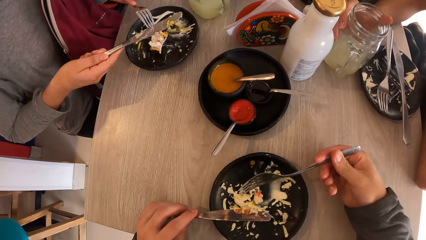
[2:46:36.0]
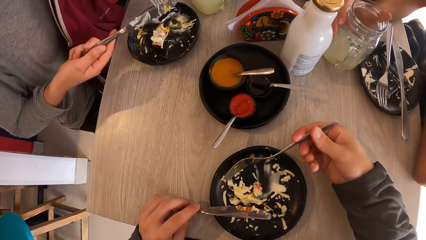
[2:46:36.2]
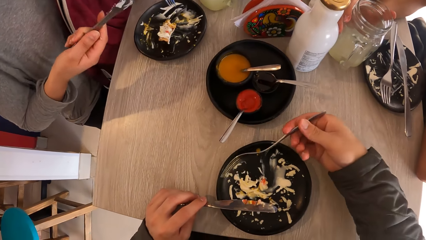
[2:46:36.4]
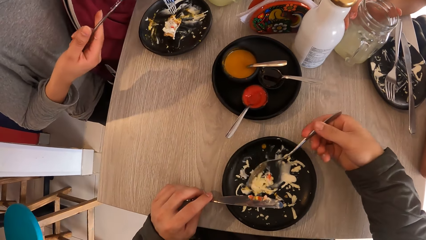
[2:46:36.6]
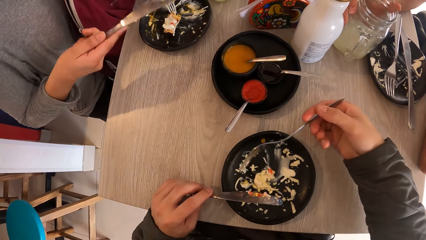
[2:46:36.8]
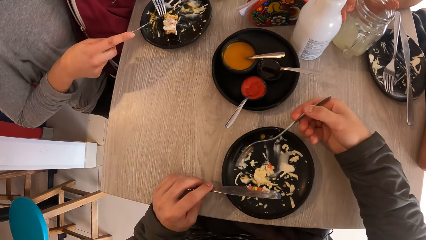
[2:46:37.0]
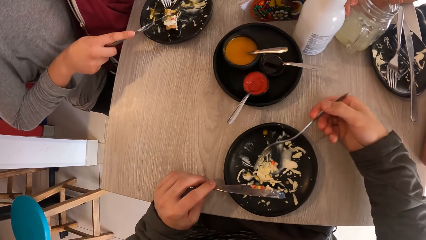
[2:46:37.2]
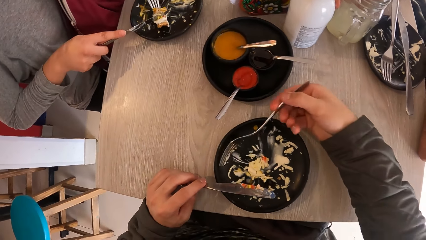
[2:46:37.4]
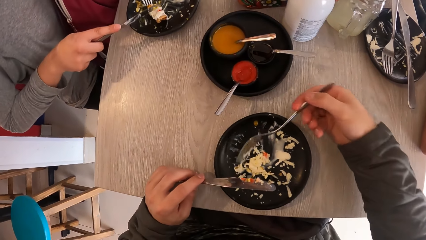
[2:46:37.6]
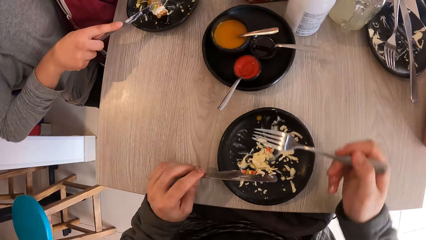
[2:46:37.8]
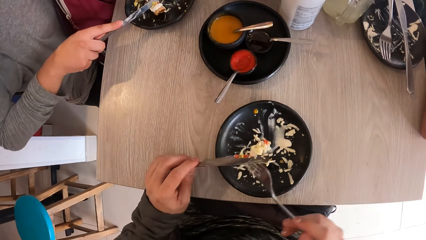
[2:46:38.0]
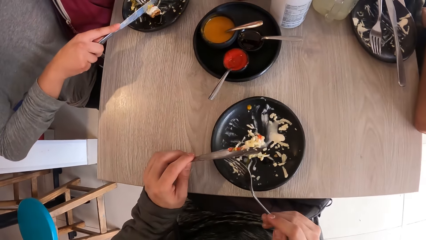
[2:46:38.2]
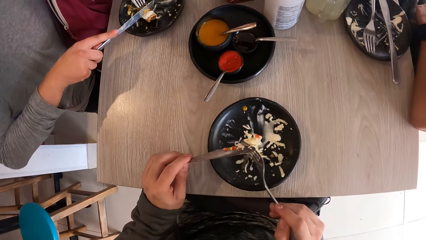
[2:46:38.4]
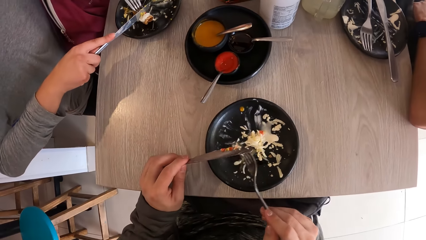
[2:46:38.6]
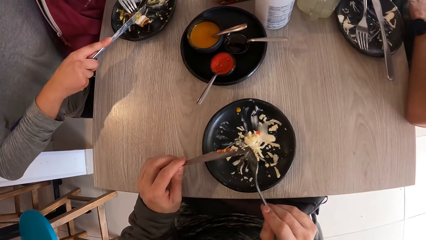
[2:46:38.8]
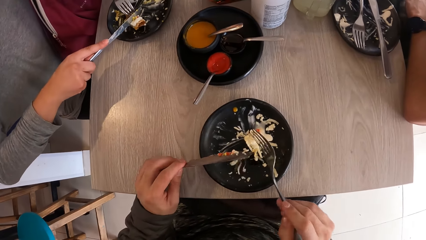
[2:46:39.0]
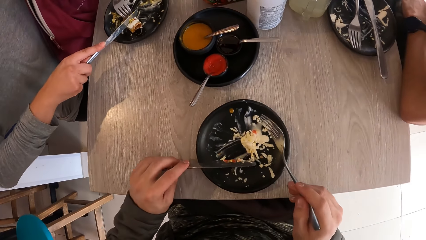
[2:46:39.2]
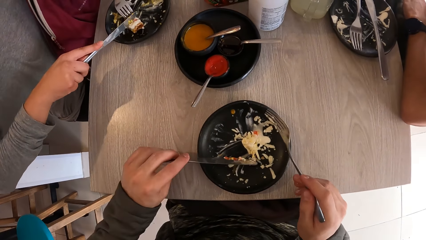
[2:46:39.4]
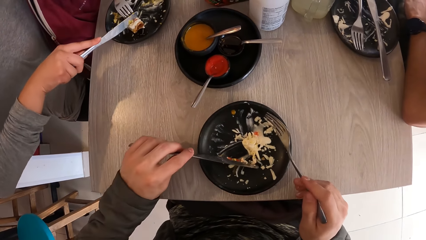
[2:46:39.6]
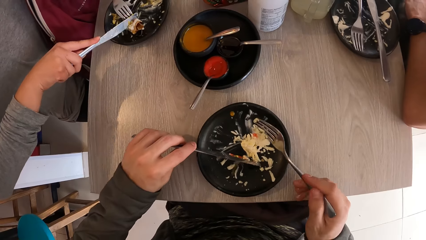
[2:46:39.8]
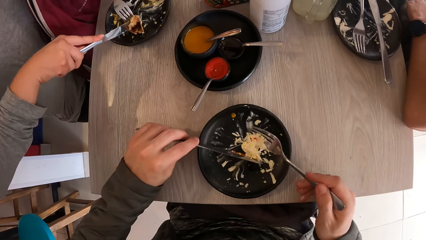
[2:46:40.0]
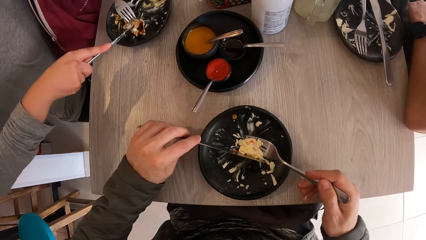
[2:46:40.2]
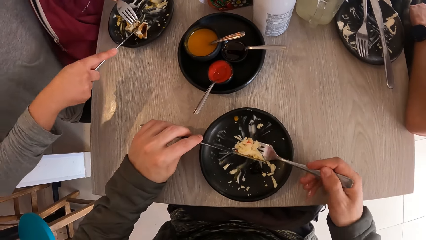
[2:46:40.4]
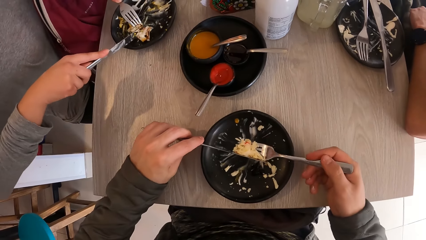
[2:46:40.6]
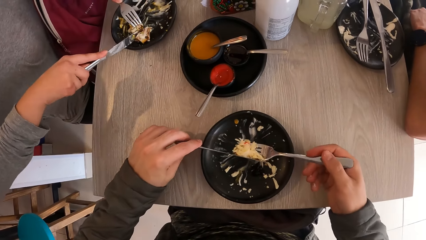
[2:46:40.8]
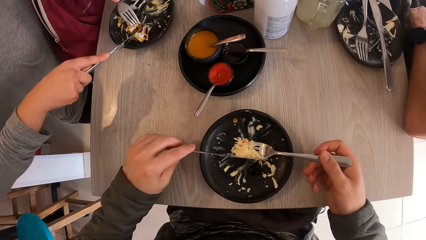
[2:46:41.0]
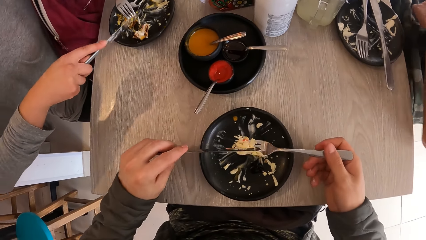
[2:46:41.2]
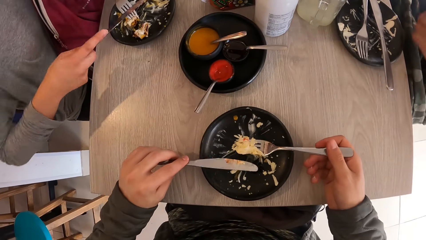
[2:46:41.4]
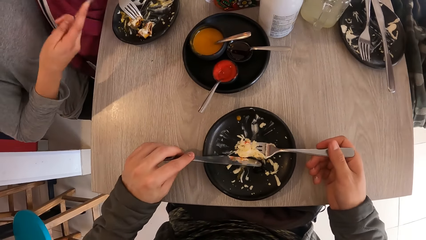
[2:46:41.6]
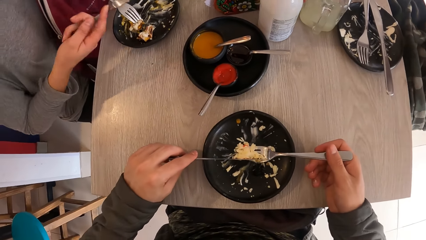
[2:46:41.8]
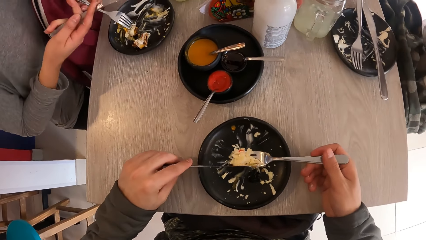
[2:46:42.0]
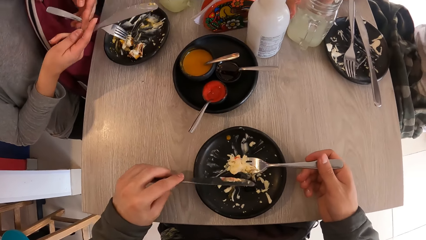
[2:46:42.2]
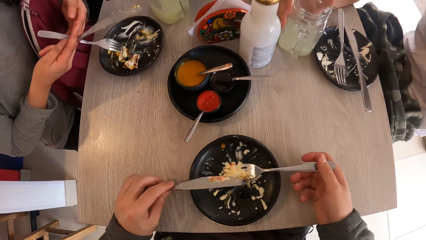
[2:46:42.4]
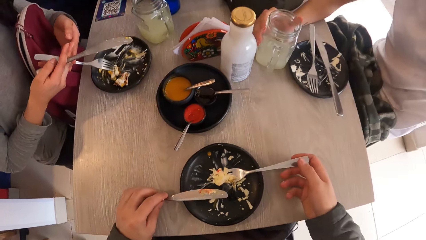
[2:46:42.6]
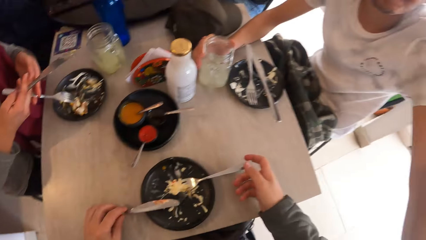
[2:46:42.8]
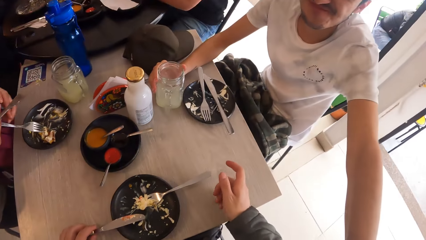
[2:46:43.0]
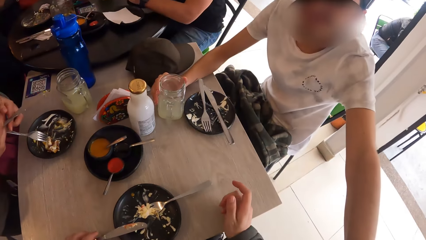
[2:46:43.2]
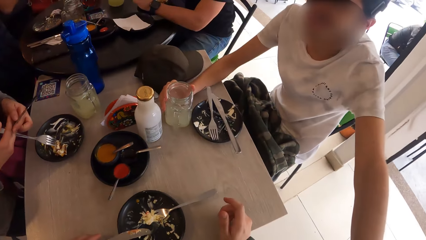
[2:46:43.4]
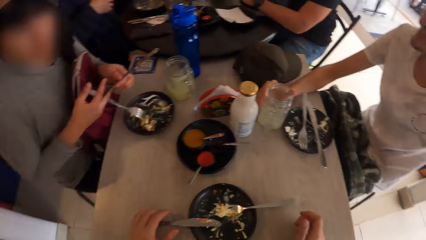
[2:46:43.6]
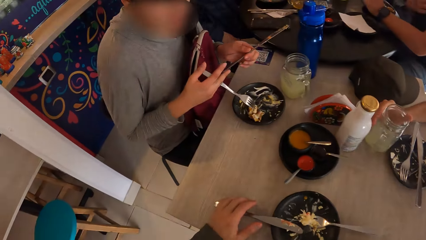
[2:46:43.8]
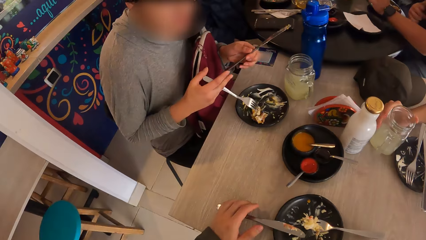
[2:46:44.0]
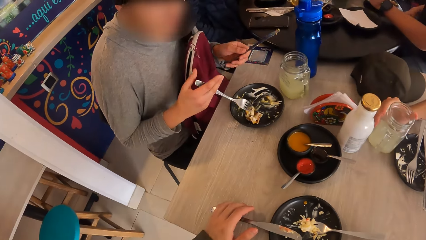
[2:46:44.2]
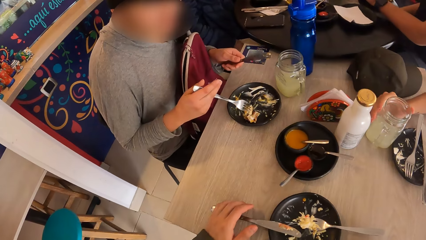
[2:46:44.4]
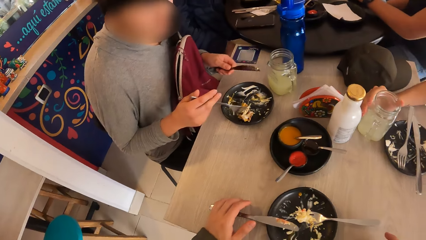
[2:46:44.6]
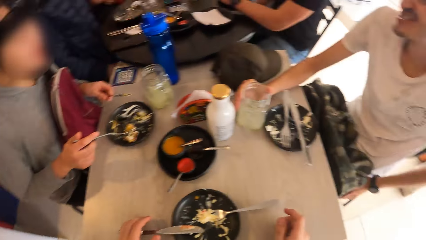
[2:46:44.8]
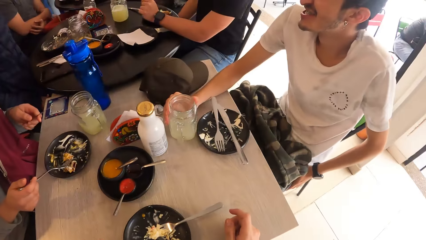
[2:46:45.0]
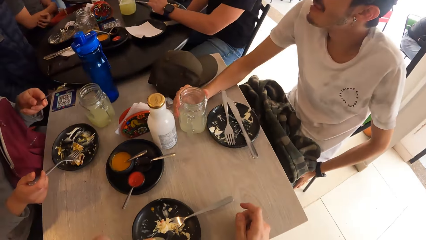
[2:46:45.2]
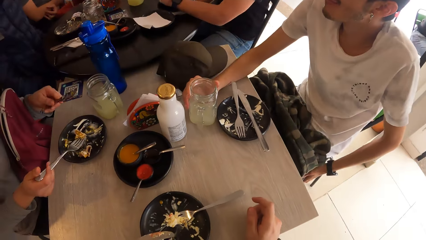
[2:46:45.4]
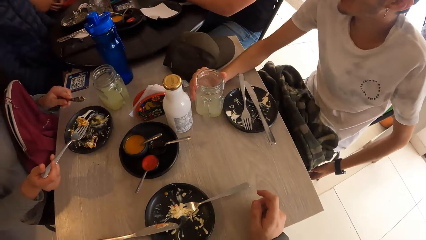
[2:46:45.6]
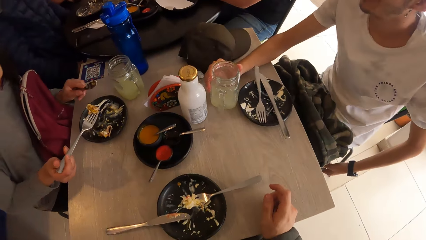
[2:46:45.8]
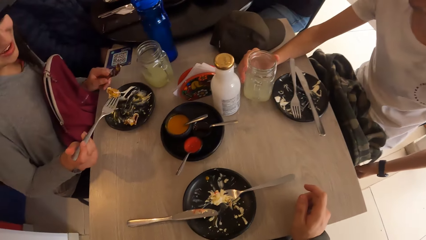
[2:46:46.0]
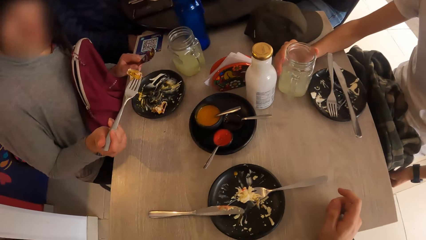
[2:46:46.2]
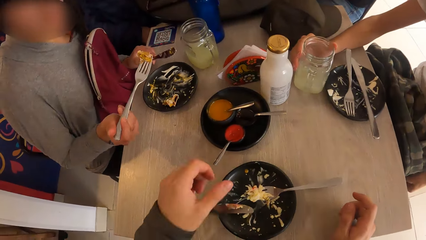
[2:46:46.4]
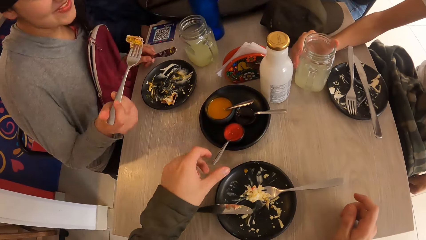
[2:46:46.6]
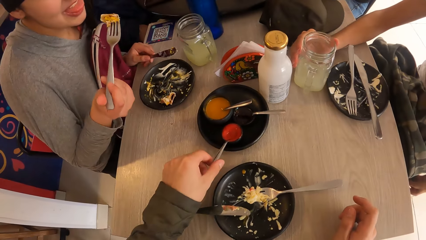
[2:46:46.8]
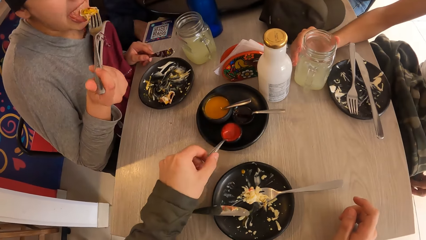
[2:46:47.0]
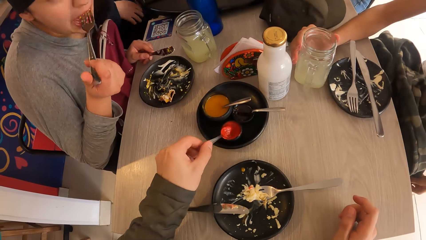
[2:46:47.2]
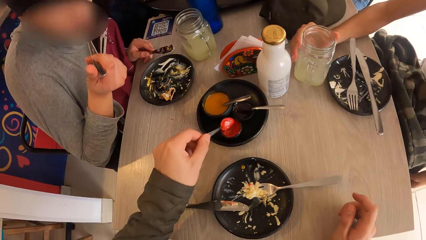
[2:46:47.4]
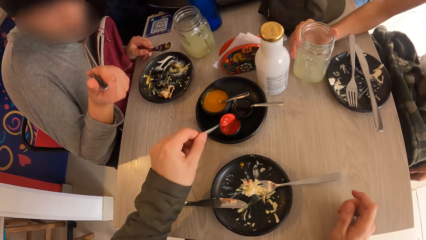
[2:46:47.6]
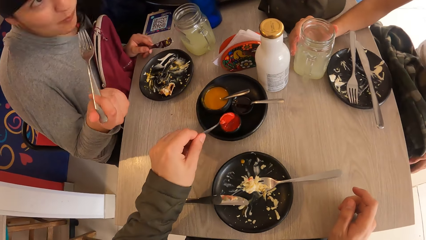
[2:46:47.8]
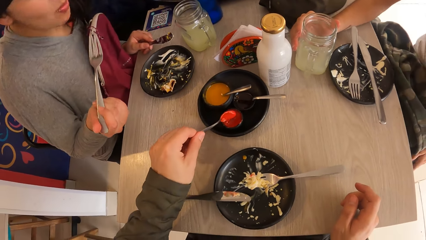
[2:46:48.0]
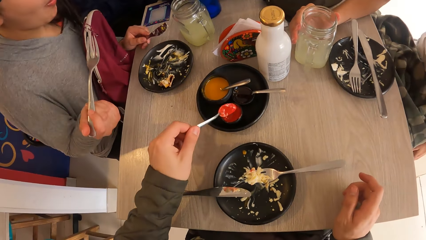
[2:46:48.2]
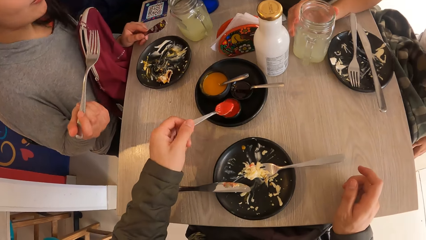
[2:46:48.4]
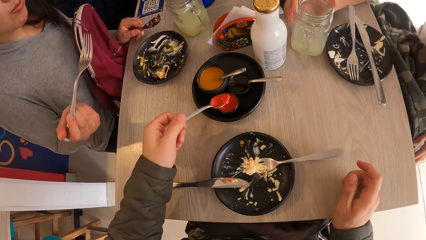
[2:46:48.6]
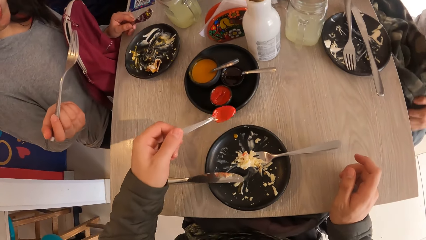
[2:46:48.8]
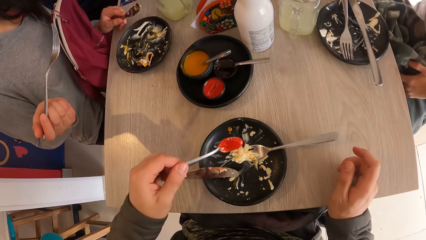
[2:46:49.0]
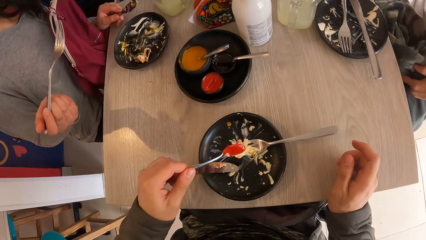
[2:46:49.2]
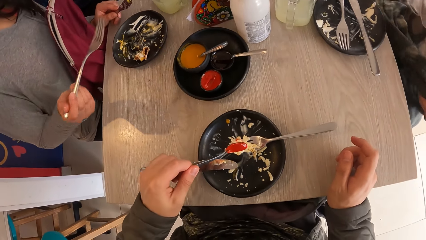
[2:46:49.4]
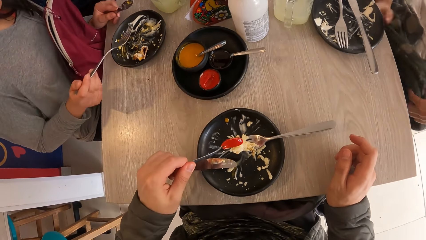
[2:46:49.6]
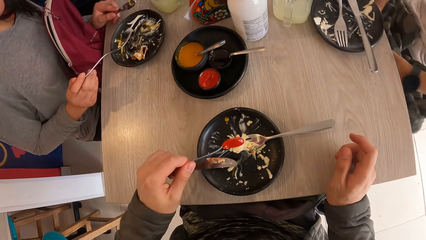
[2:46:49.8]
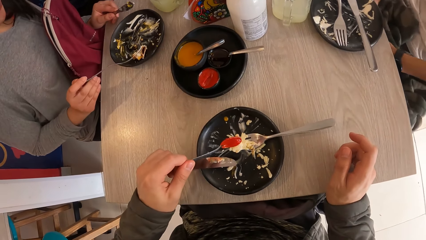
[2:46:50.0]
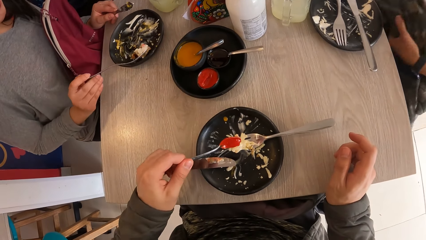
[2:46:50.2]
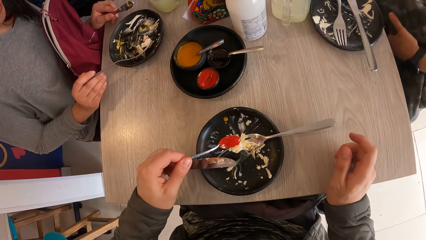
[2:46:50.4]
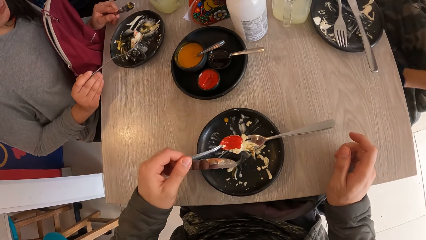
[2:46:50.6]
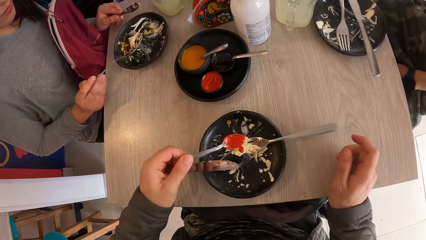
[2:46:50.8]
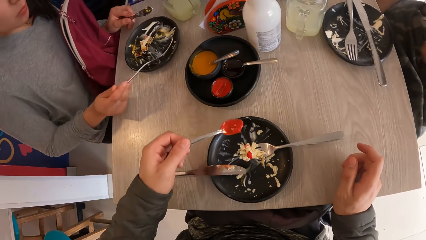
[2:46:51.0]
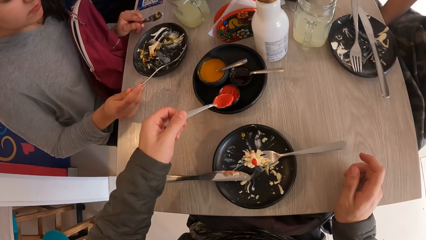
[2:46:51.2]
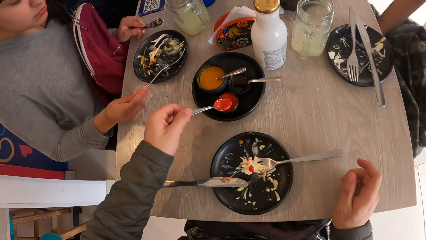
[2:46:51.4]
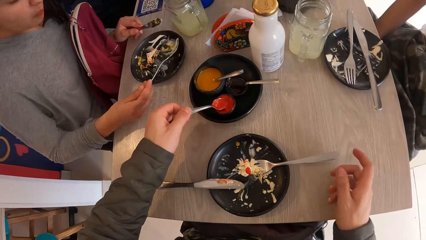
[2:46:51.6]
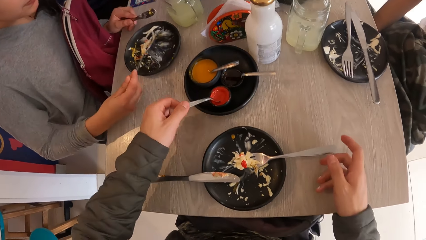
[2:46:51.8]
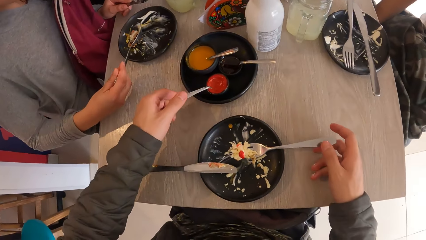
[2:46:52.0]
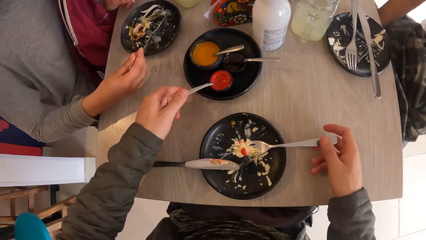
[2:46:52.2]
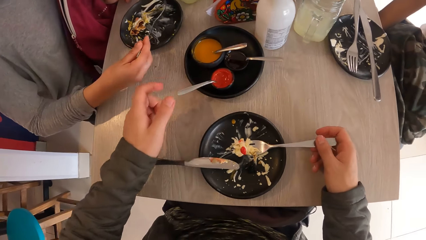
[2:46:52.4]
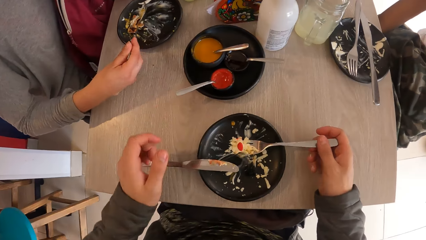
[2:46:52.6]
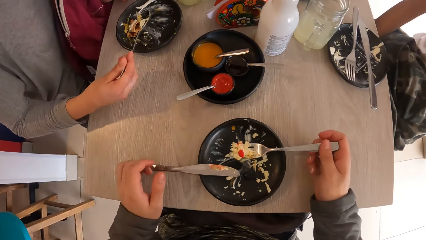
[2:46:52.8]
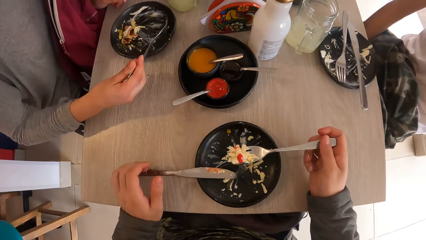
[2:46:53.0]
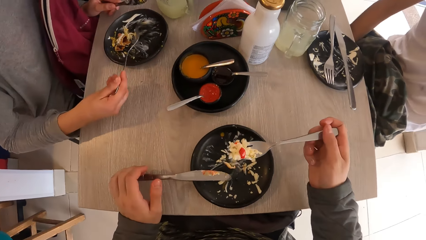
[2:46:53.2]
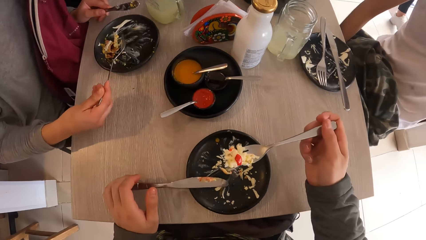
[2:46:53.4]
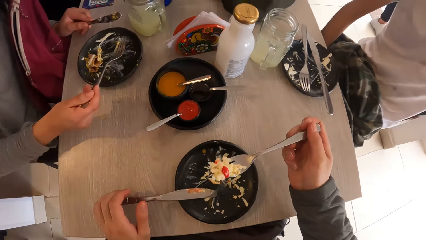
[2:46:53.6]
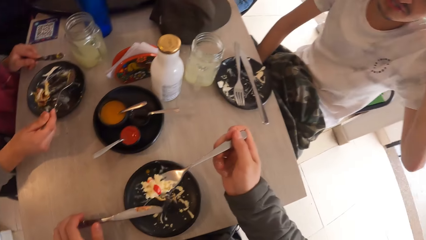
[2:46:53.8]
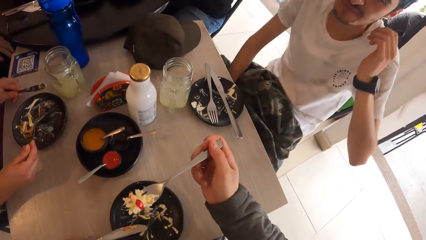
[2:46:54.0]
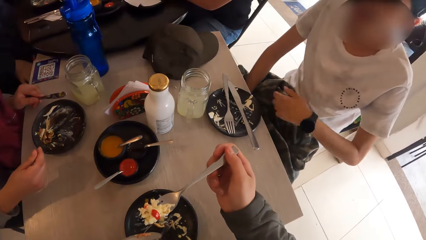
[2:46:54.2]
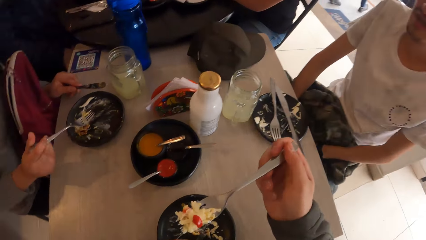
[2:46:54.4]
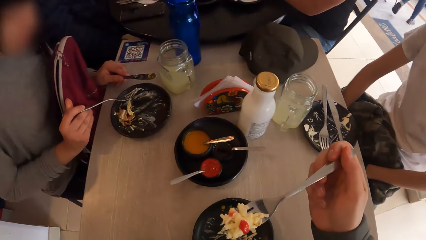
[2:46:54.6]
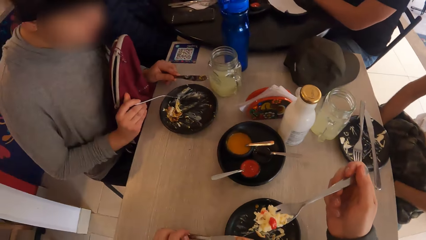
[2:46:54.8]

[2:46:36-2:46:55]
The camera wearer takes the food from the plate with the fork in her right hand. A woman cuts the food on the plate with the knife in her right hand. A man interacts with the camera wearer. The camera wearer looks around. The woman puts the food in her mouth with the fork in her right hand. The camera wearer scoops some sauce from a bowl on the table with a spoon in his left hand. They pick the spoon. The man adjusts a bag on his leg with both hands. The camera wearer pours the sauce in the spoon in his left hand in the plate of food on the table. The woman packs some food in the plate on the table with the fork in her right hand. The camera wearer places the spoon in his left hand in the sauce bowl on the table and picks the fork in the plate on the table with his right hand.
